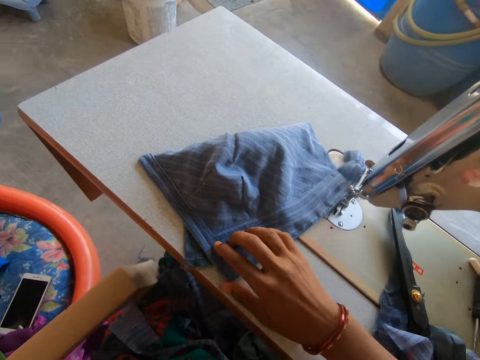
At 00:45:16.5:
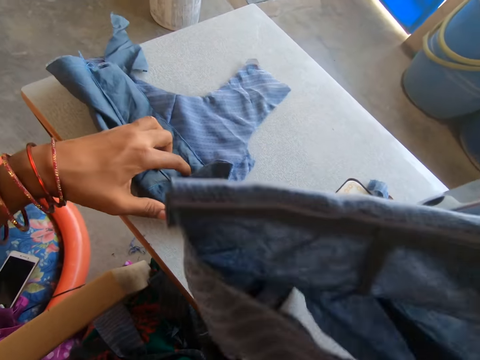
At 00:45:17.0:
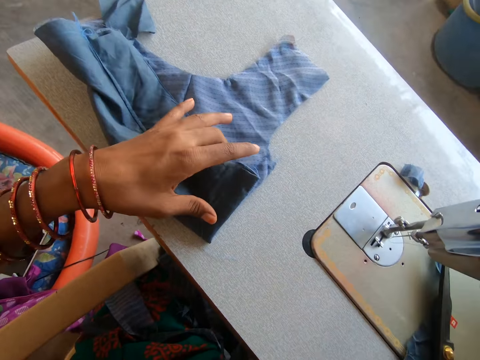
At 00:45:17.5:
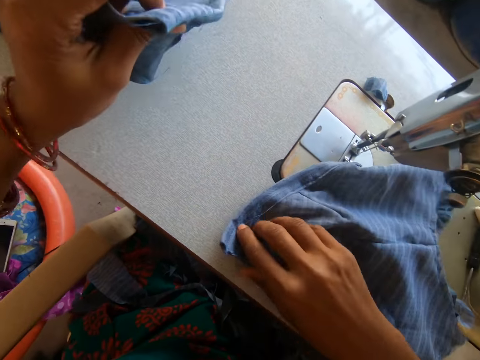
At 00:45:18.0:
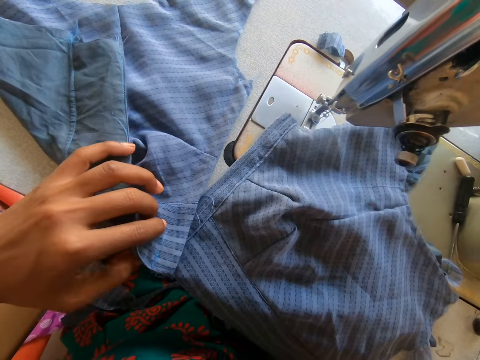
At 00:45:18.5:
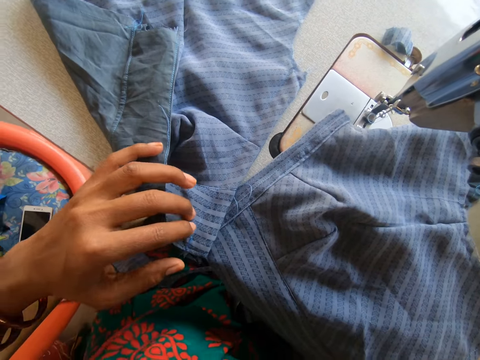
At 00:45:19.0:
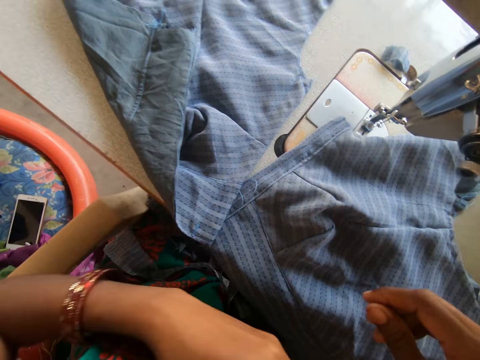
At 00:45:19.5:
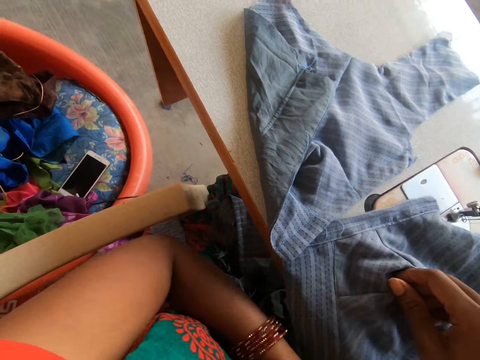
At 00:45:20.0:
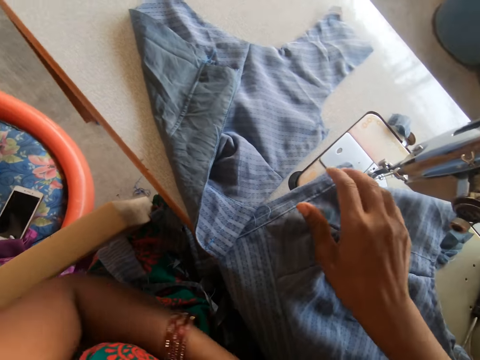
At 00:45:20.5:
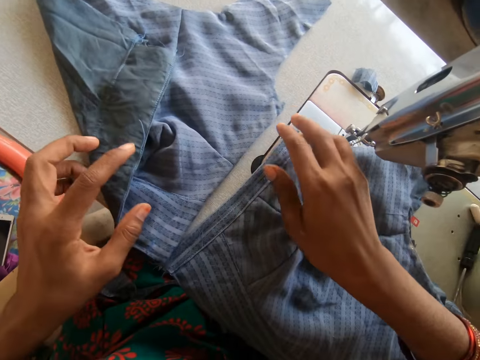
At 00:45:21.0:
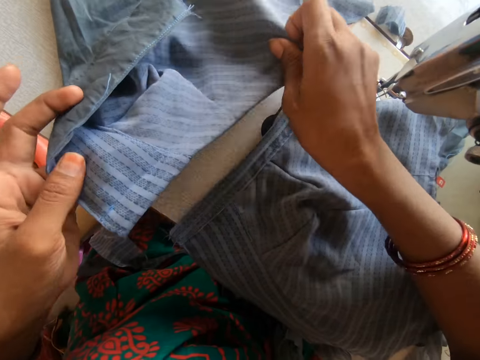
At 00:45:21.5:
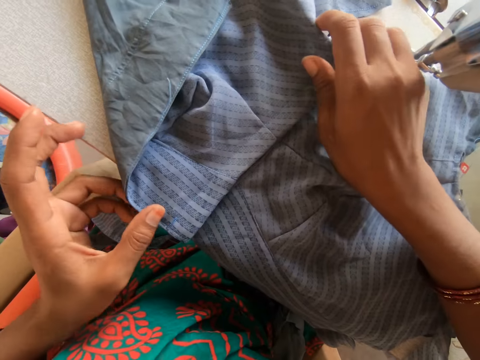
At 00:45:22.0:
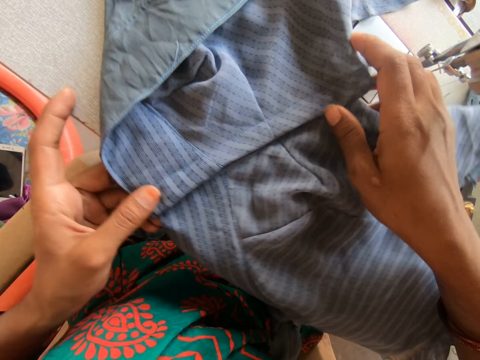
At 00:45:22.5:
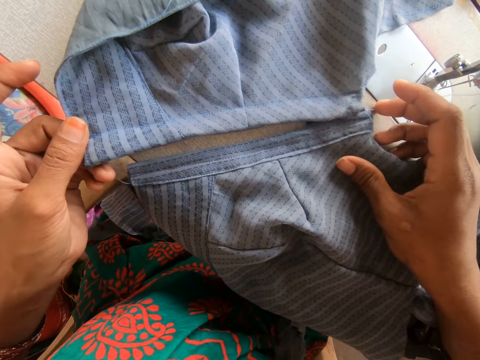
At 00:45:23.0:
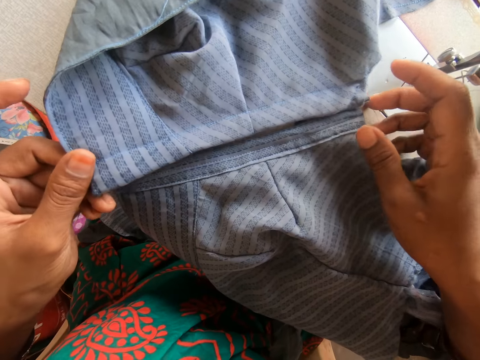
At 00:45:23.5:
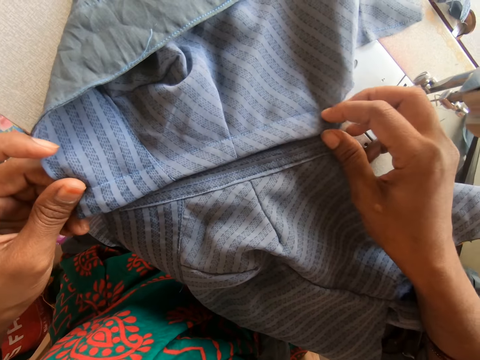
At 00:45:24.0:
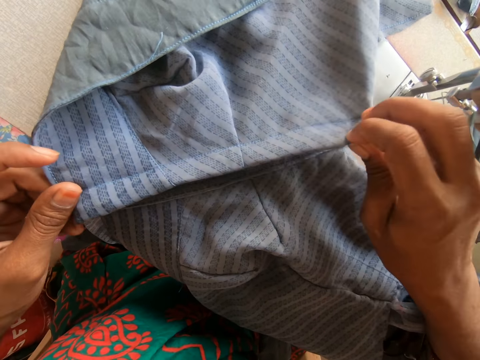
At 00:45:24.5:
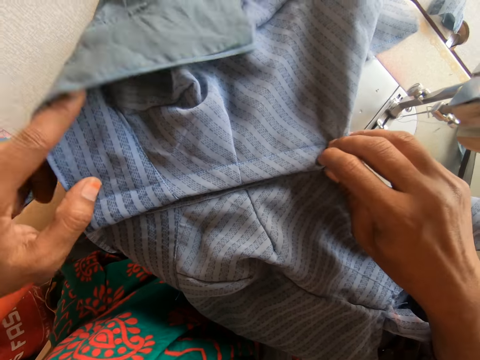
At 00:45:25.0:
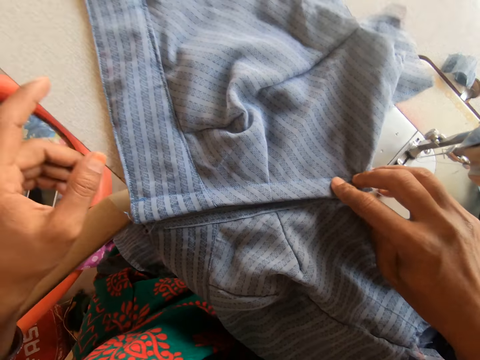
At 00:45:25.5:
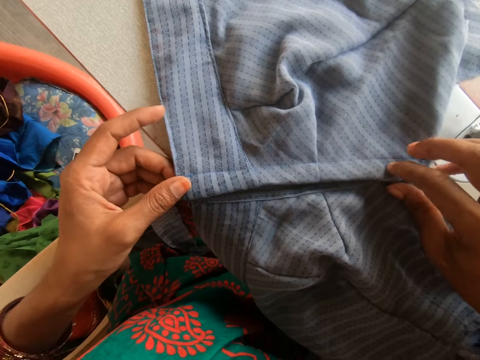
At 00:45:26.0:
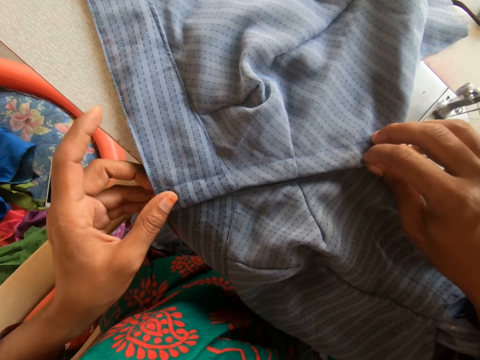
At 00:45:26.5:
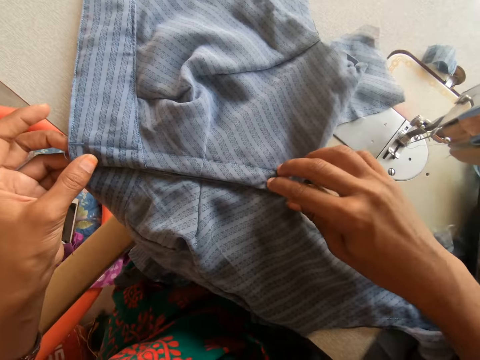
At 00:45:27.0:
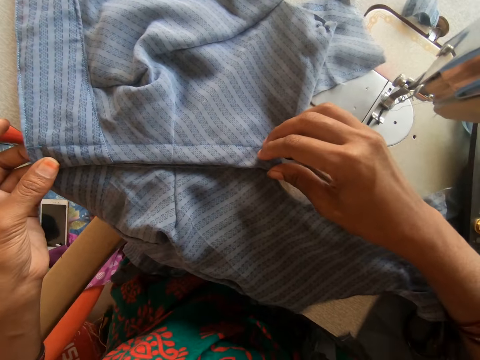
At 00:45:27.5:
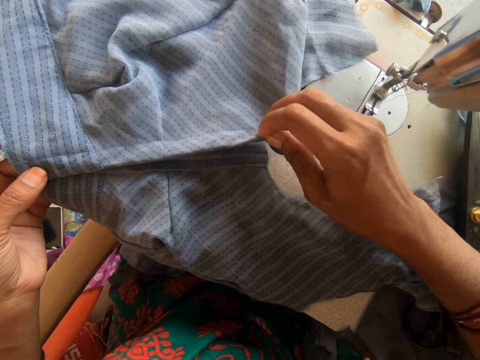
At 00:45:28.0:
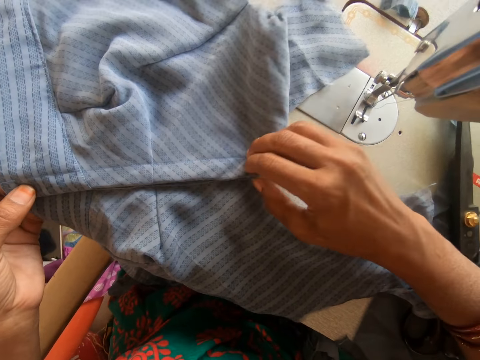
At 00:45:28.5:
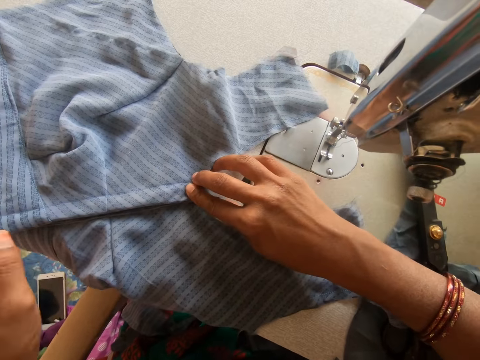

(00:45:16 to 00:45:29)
The camera wearer places a garment on the sewing machine. They lift up the garment on the sewing machine. They place a garment on a garment. They place a garment on a garment again. They slide the garments on the sewing machine. They unfold a garment. They slide the garments on the sewing machine.

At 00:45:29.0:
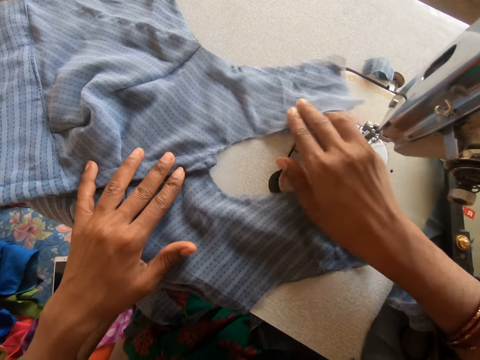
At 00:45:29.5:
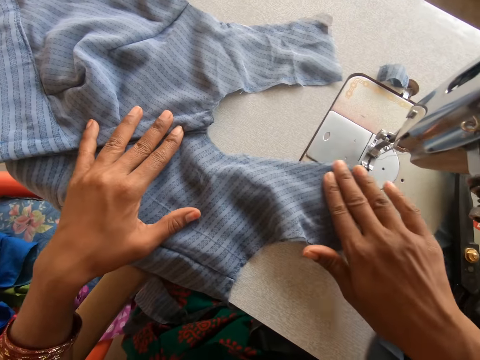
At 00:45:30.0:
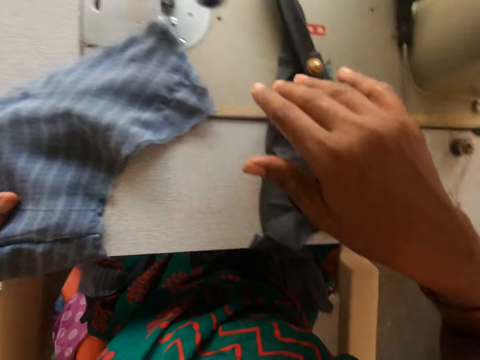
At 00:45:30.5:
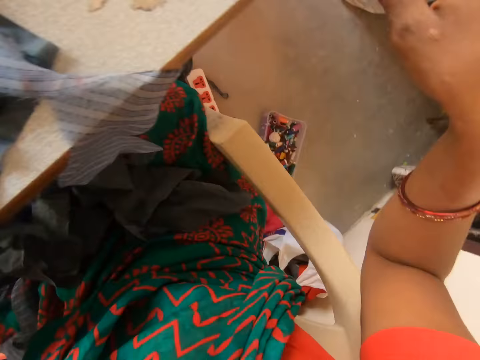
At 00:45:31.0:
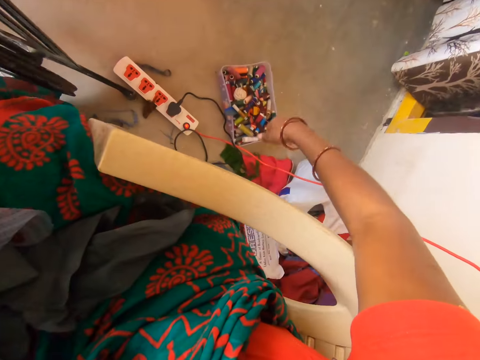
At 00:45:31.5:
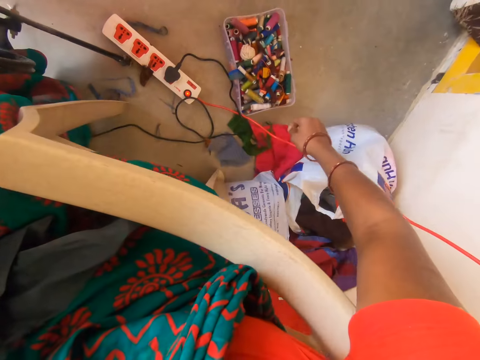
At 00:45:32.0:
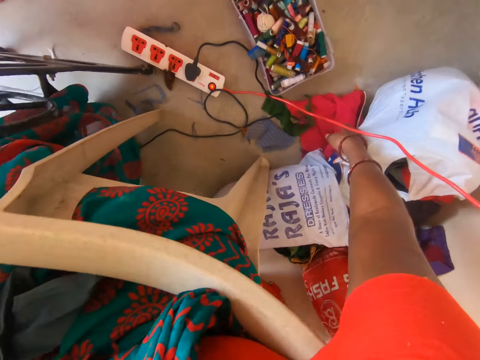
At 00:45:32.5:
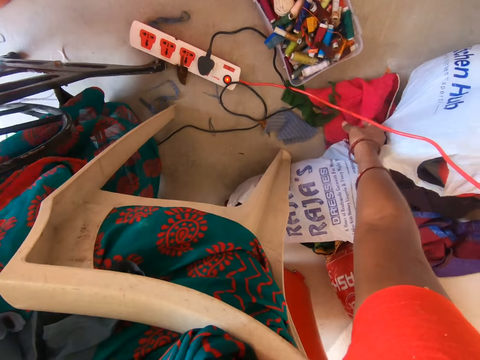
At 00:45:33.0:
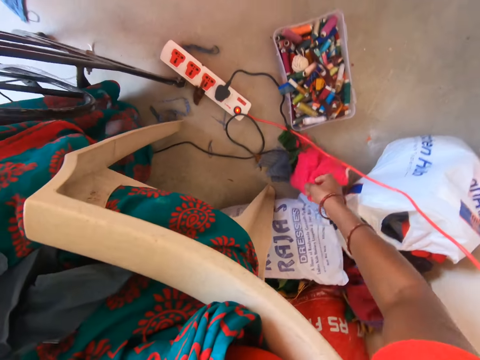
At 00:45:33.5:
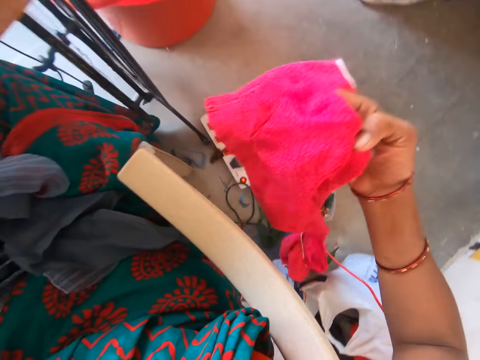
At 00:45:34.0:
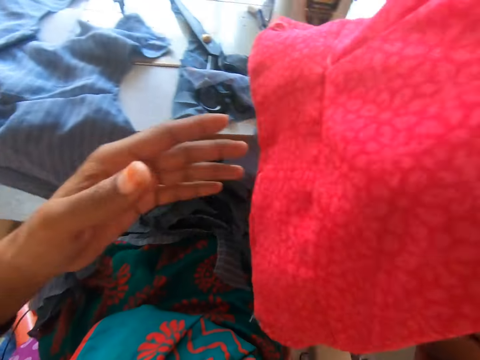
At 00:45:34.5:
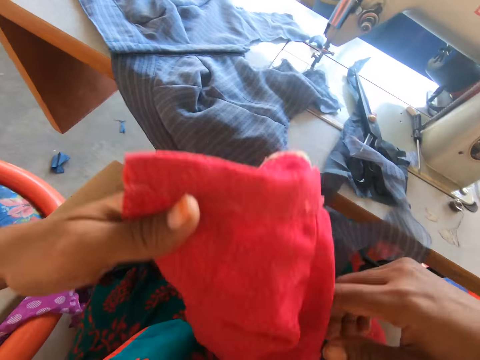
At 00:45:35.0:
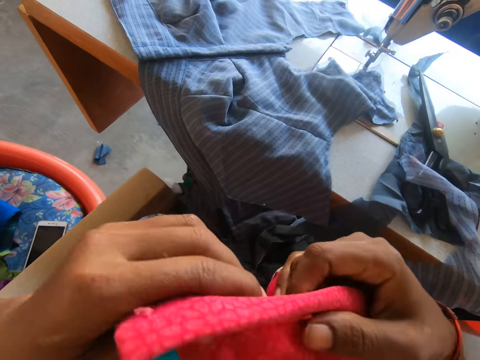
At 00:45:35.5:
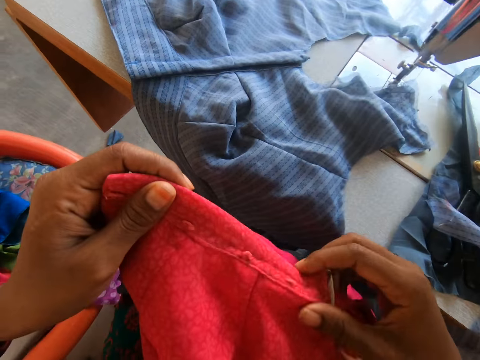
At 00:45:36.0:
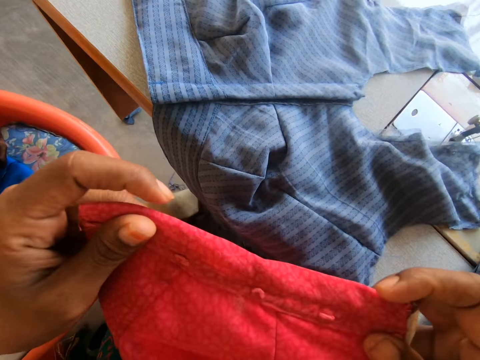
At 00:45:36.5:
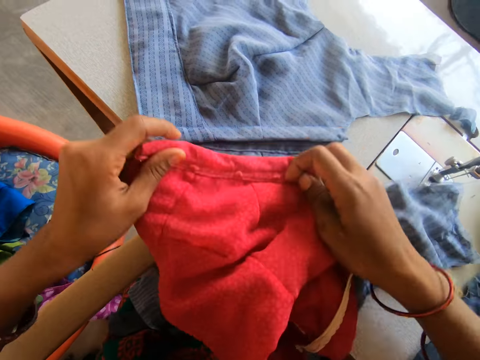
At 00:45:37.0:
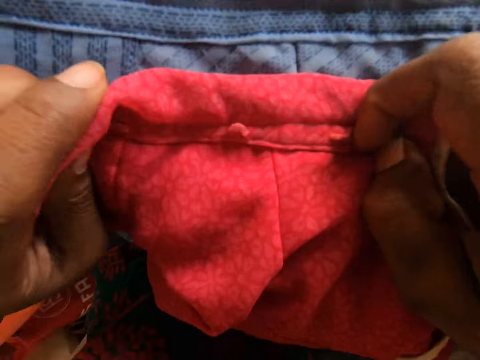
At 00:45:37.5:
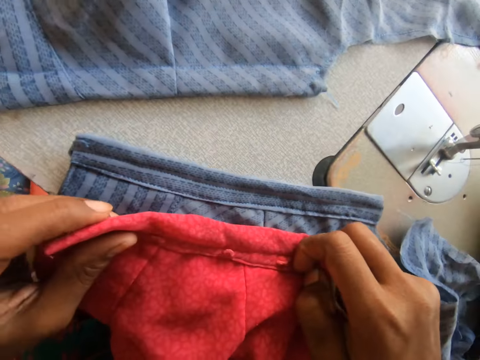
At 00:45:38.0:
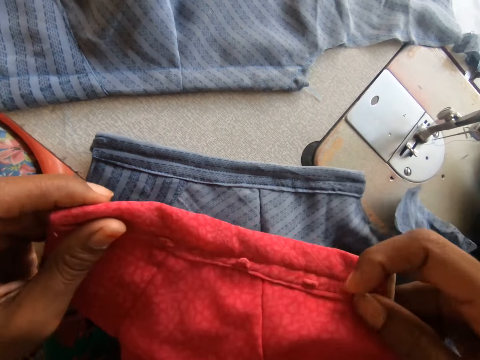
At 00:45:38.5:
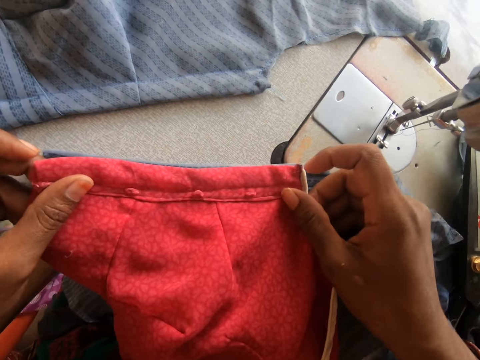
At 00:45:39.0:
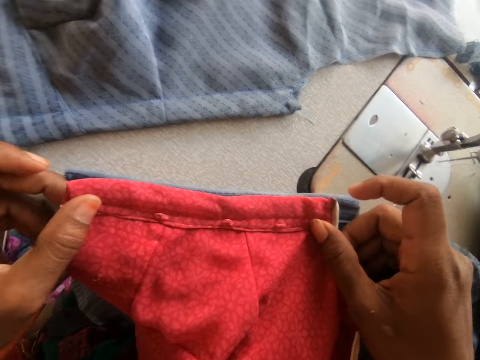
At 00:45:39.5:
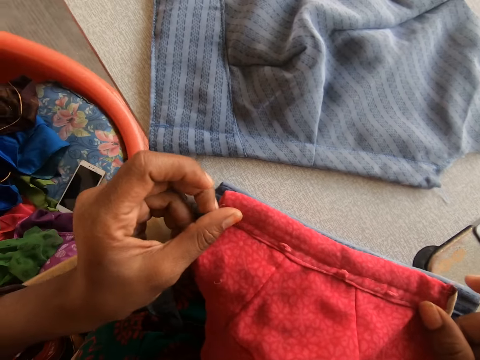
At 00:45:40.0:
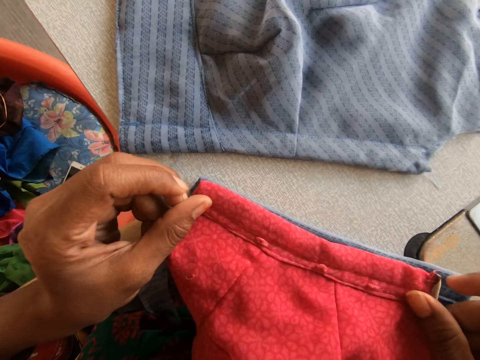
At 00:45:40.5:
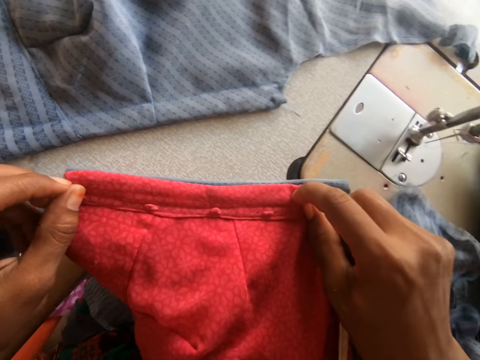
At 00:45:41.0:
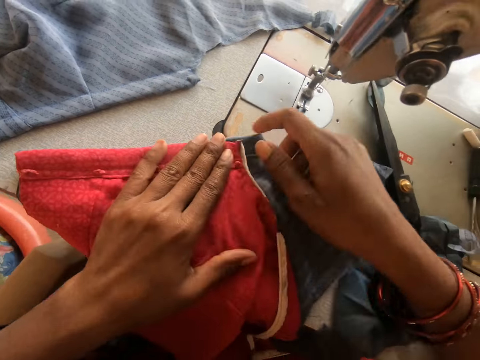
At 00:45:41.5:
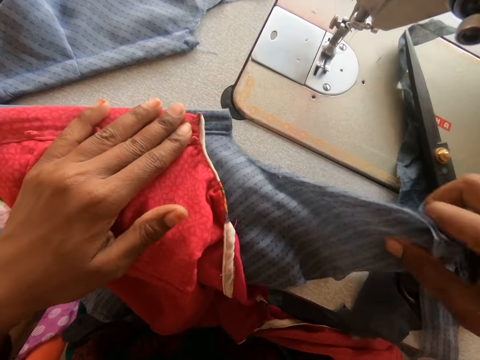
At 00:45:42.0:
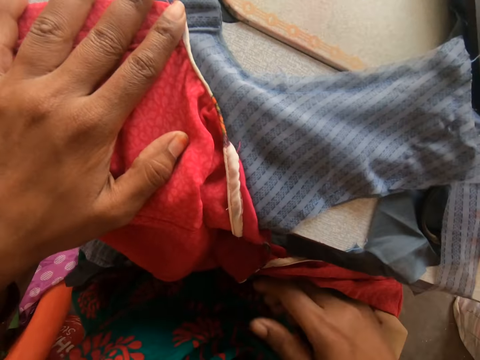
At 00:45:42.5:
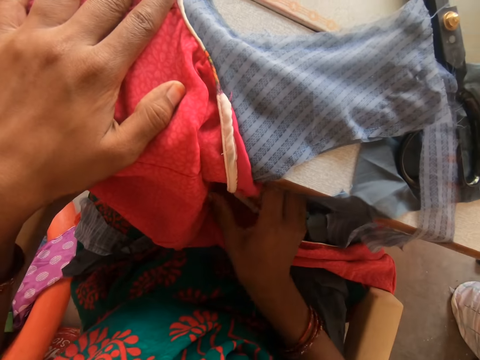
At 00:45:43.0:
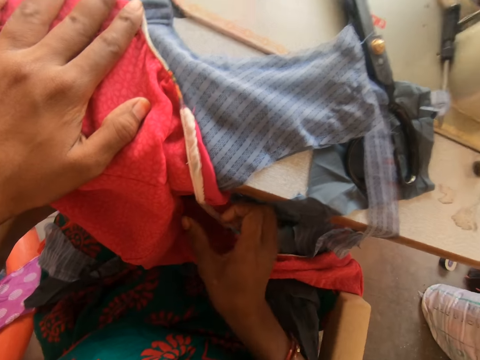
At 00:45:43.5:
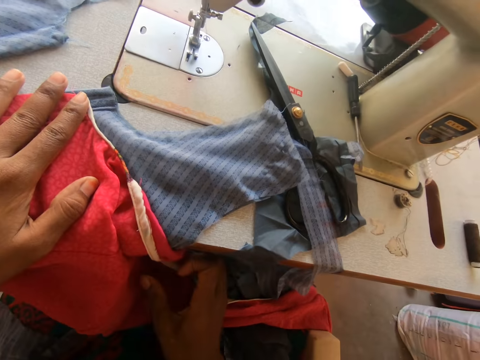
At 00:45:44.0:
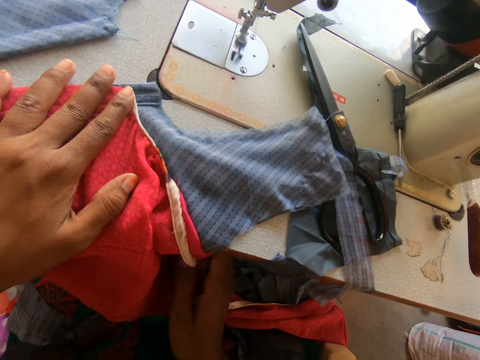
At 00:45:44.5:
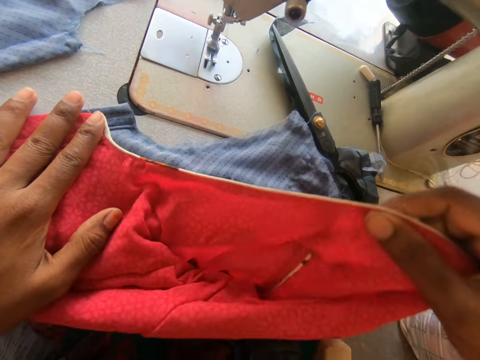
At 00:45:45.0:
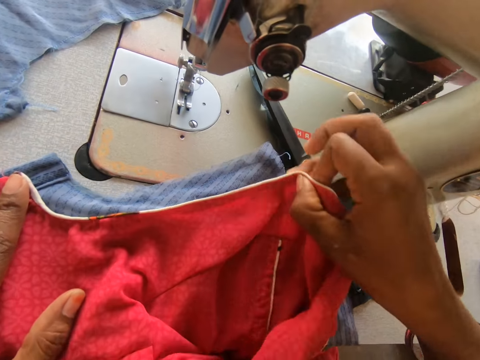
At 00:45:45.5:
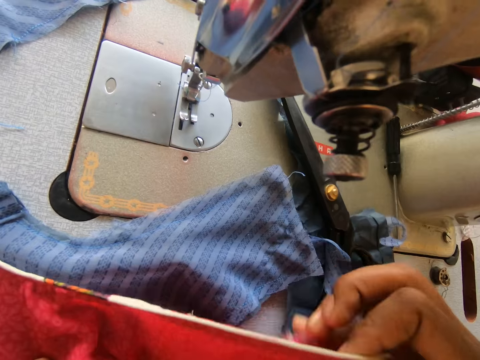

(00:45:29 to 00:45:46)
The camera wearer picks up another cloth on the floor with her right hand. She places the garment on a garment. She places the cloth on the other cloth on the sewing machine.
